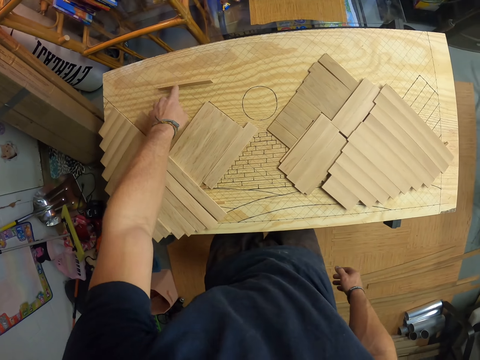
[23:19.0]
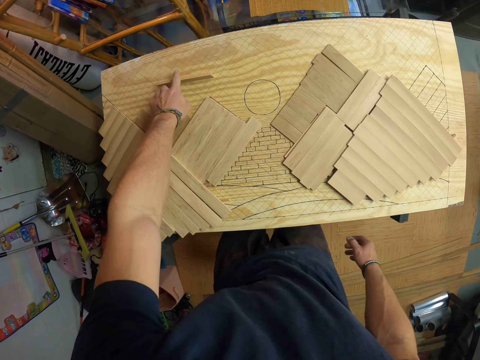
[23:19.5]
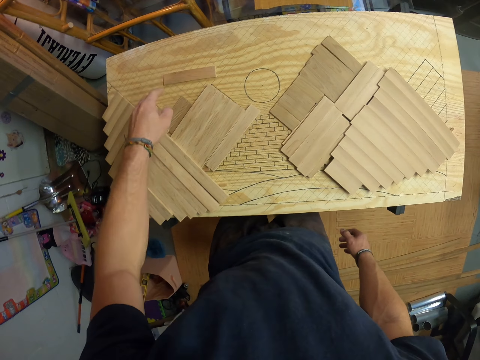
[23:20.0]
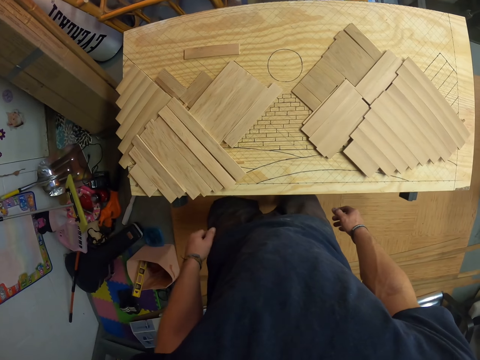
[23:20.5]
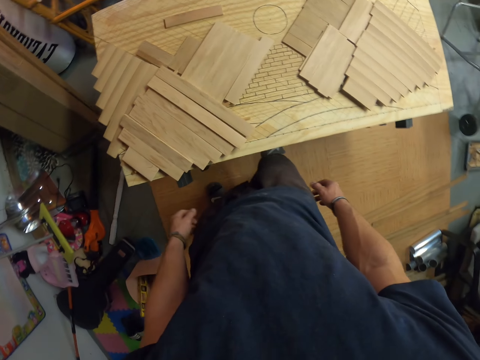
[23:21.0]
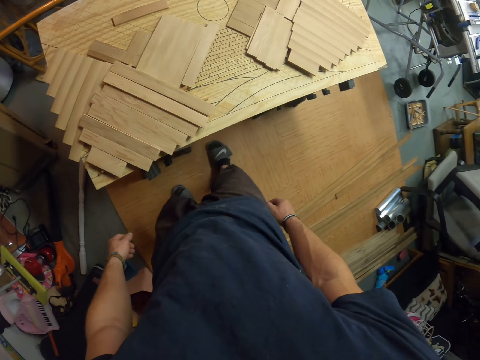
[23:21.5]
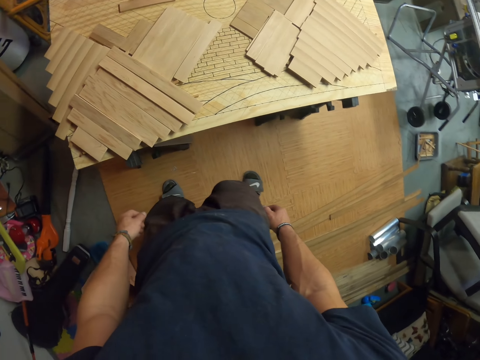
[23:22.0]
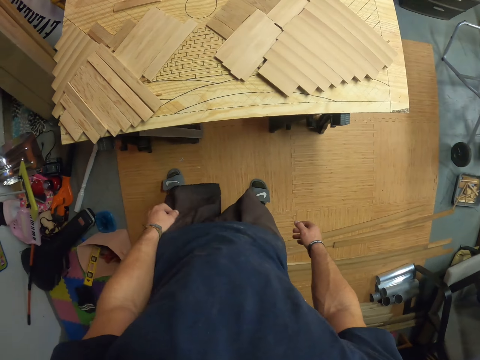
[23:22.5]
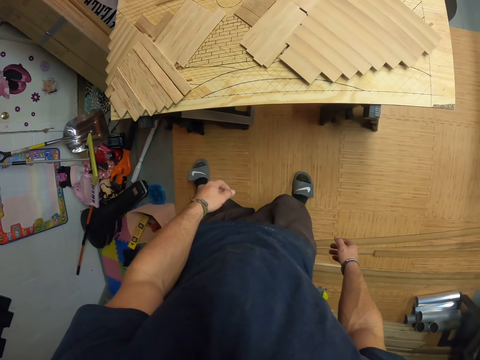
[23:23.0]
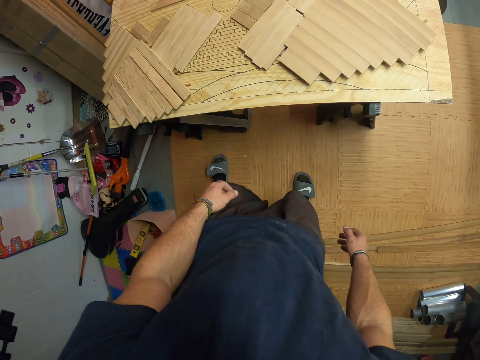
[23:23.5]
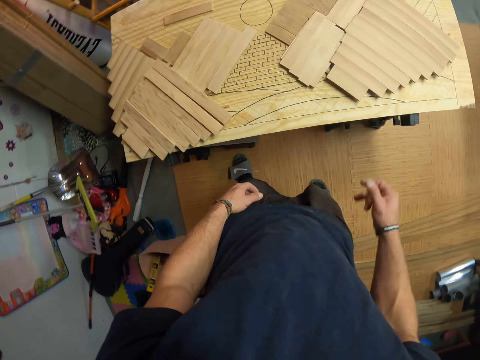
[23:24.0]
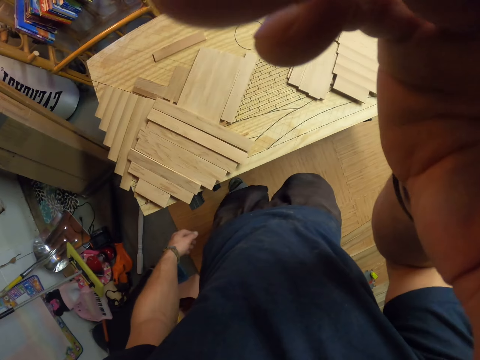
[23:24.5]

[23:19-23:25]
The camera wearer adjusts the wood plank on the board with his left index finger. He walks. He raises his right hand to his face.
